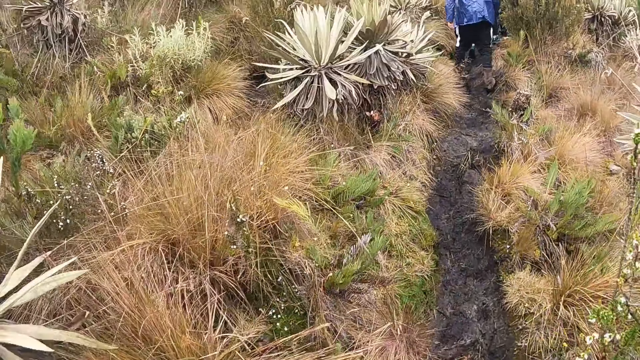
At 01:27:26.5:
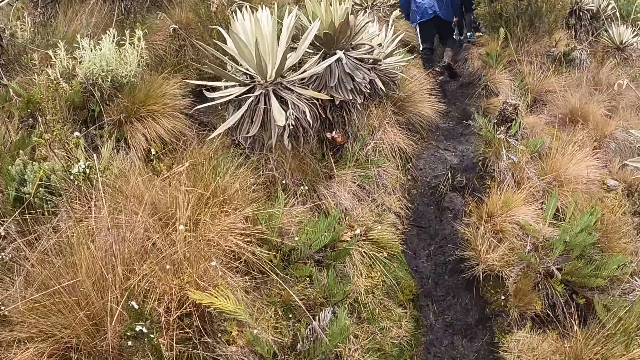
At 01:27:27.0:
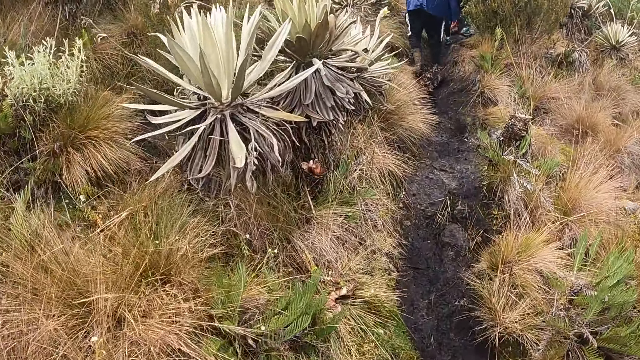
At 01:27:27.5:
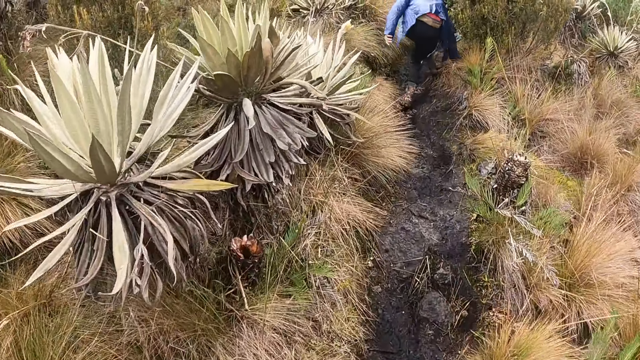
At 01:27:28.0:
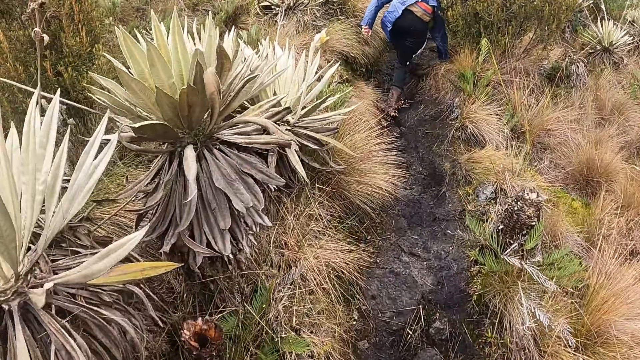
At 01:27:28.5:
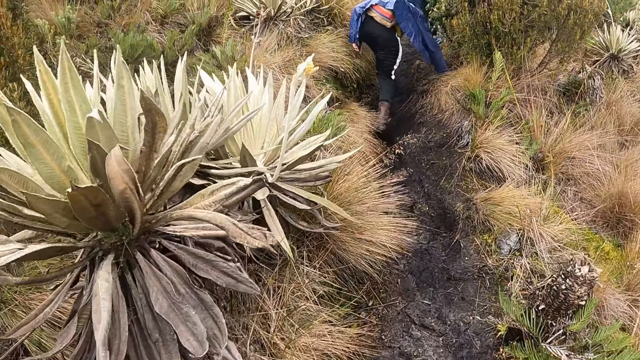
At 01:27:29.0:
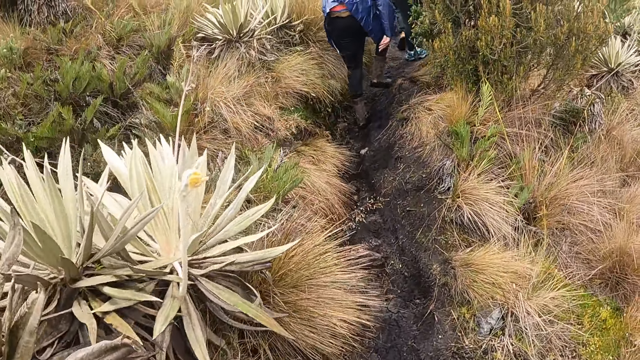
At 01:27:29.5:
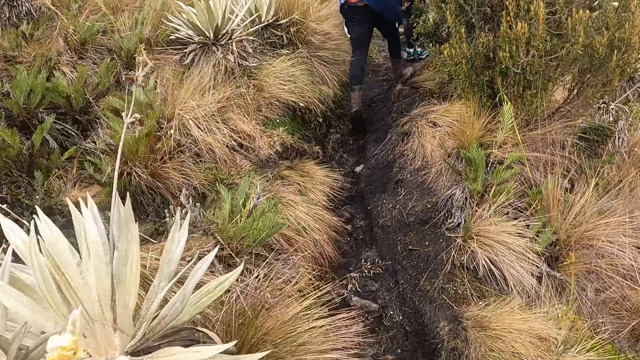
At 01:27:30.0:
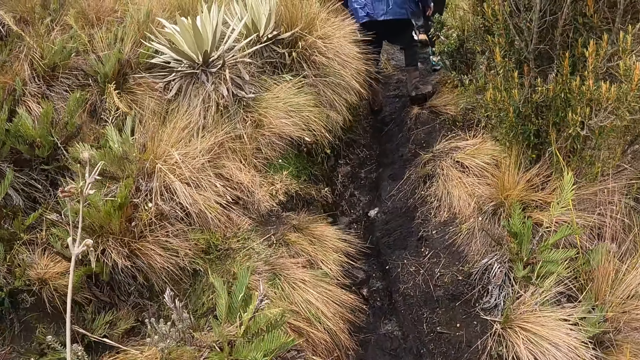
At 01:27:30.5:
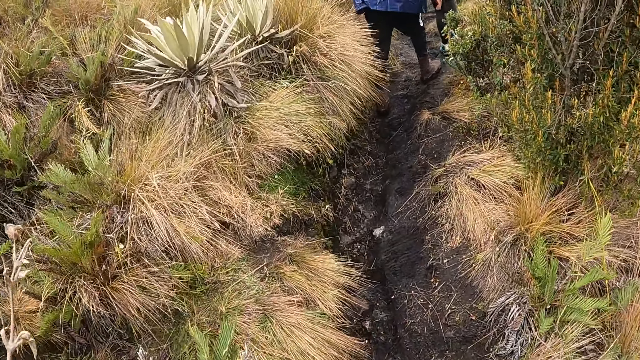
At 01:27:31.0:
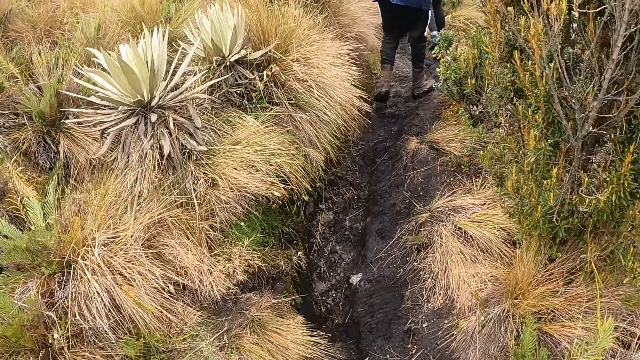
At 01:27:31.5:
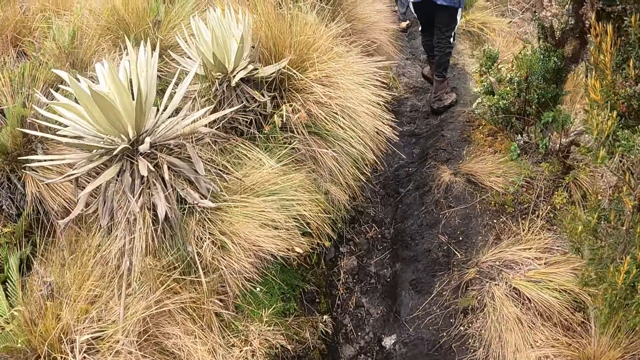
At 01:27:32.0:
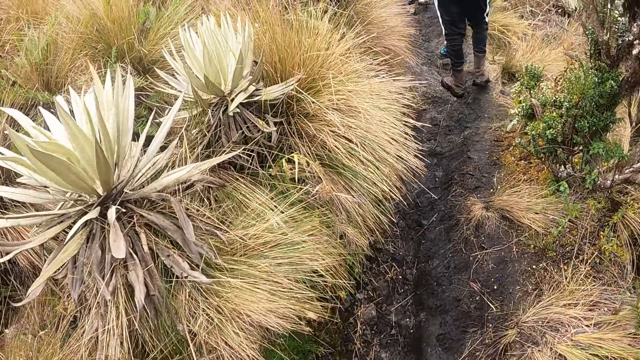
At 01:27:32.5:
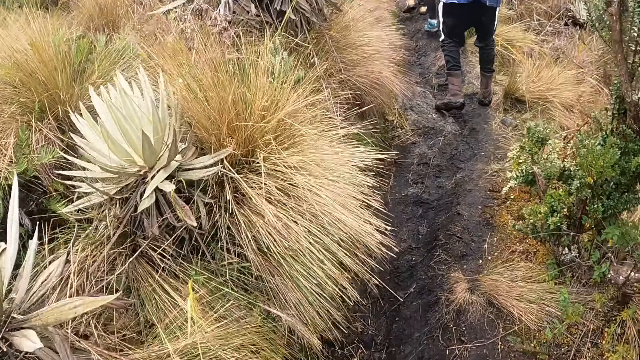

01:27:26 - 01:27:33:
The man touches the grass with his right hand.

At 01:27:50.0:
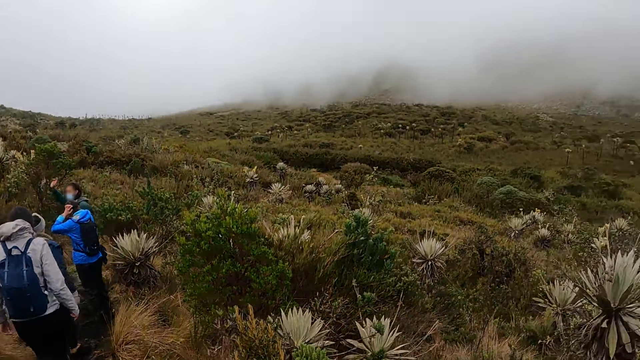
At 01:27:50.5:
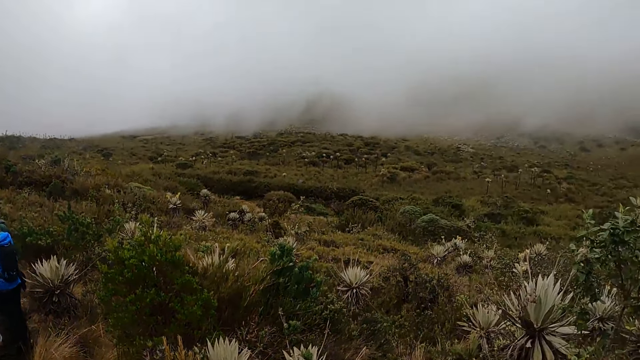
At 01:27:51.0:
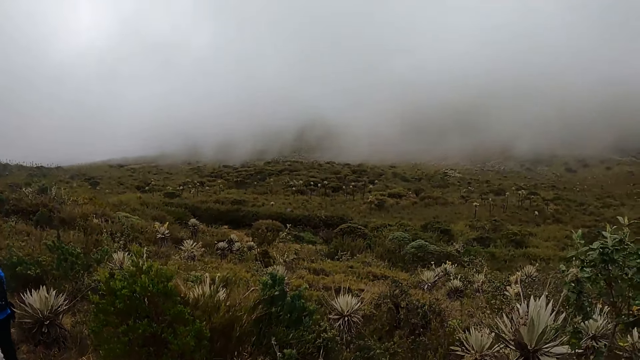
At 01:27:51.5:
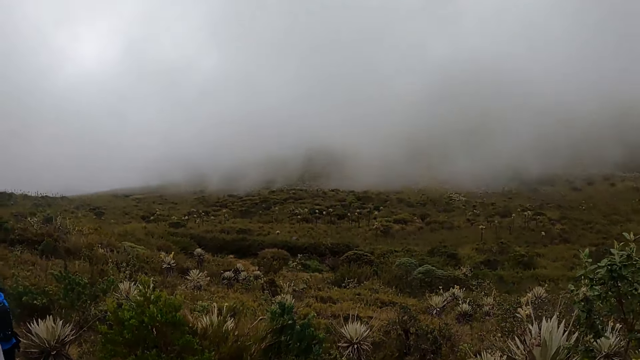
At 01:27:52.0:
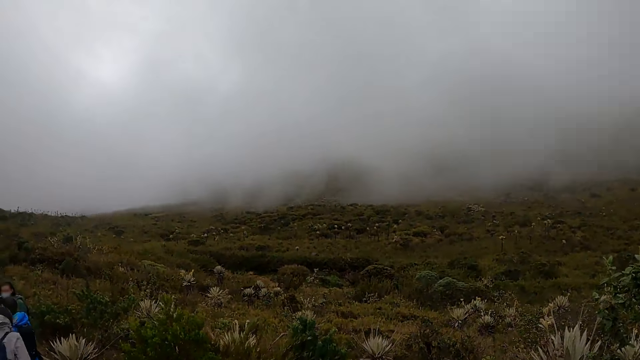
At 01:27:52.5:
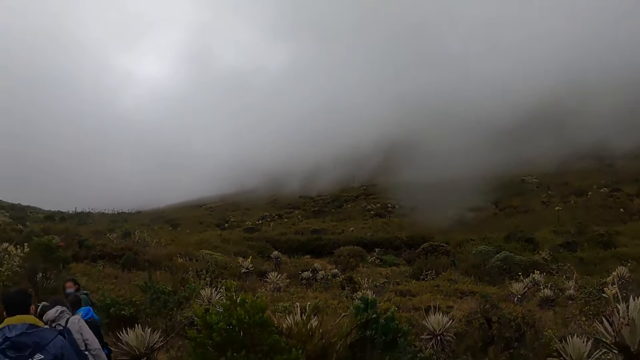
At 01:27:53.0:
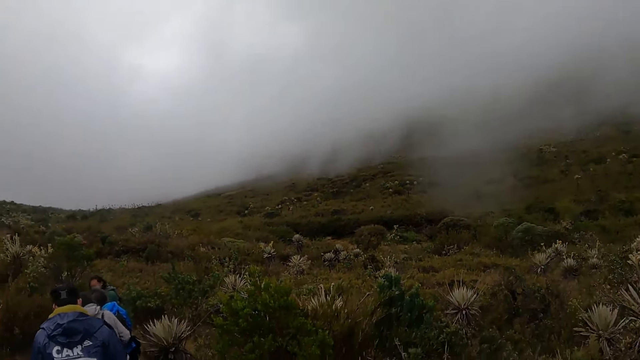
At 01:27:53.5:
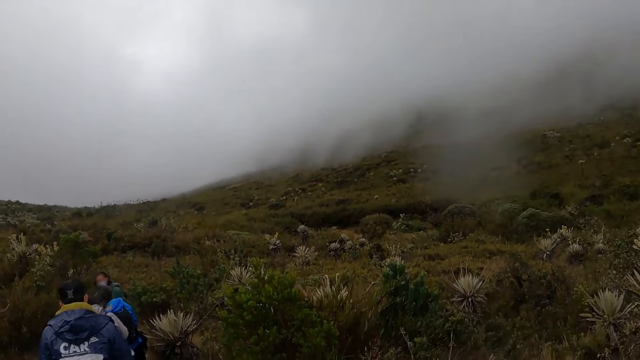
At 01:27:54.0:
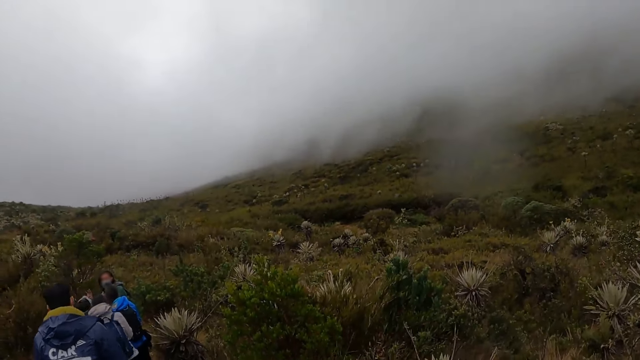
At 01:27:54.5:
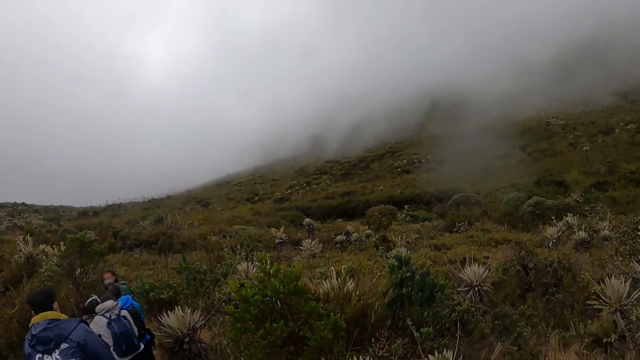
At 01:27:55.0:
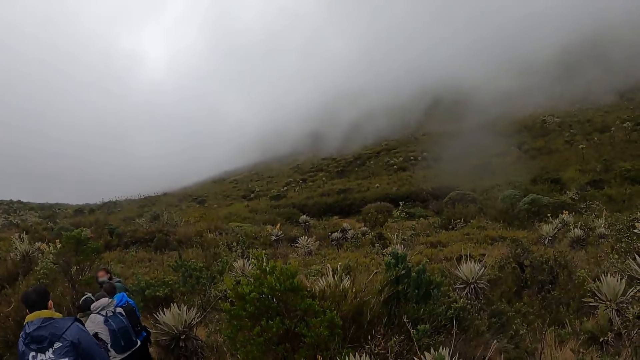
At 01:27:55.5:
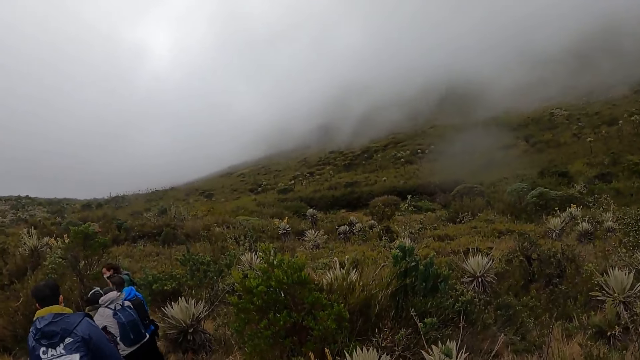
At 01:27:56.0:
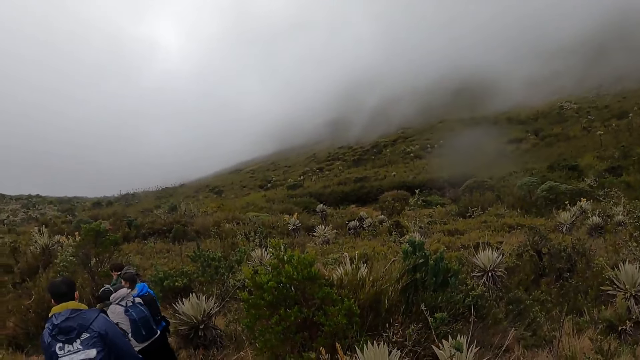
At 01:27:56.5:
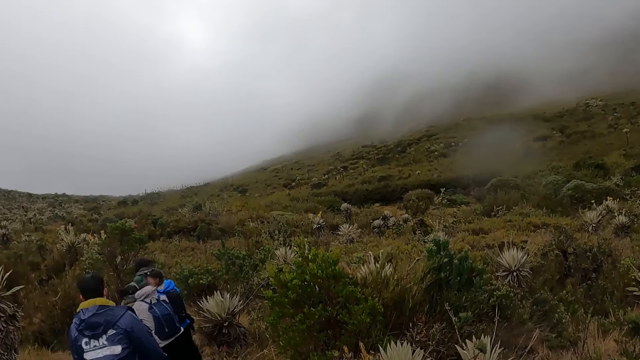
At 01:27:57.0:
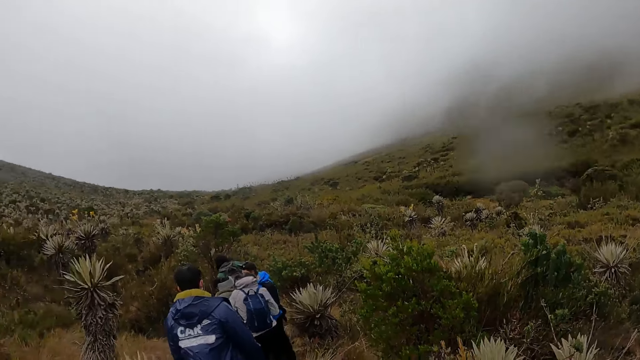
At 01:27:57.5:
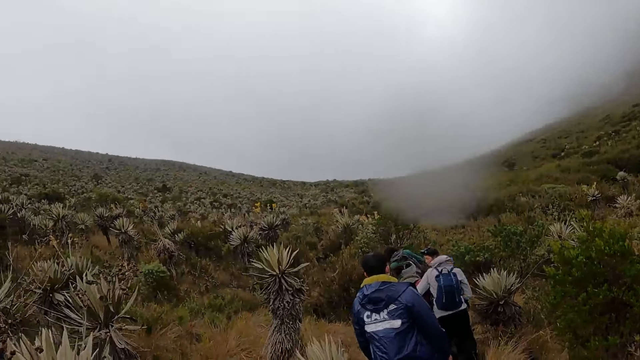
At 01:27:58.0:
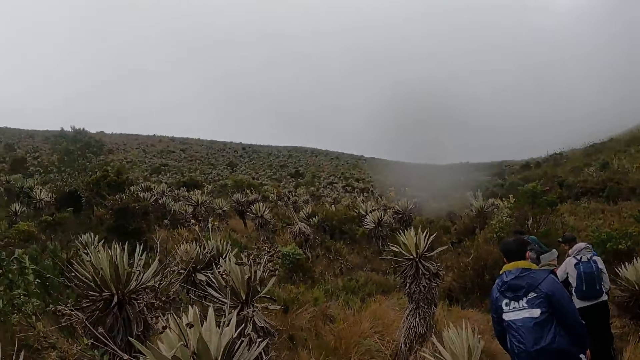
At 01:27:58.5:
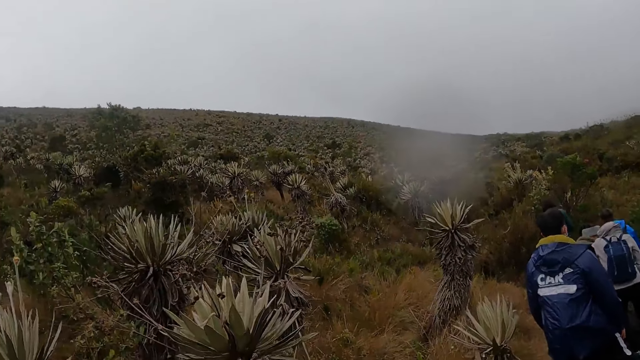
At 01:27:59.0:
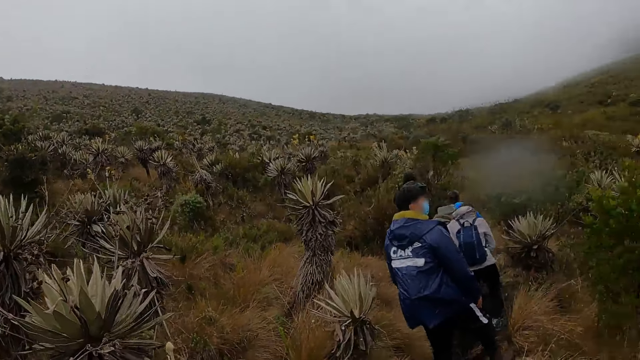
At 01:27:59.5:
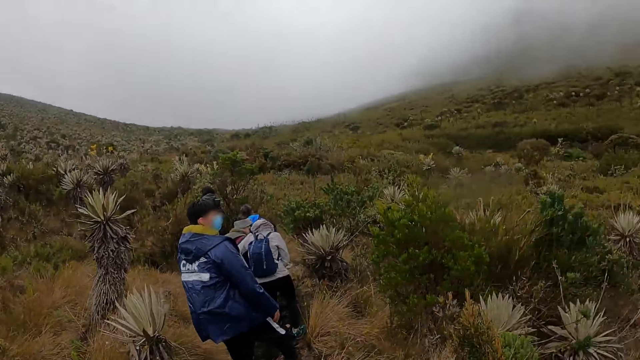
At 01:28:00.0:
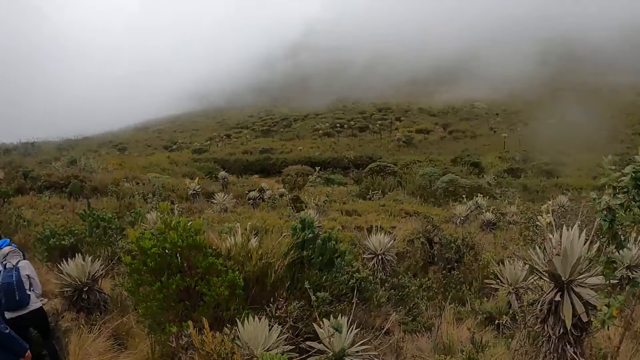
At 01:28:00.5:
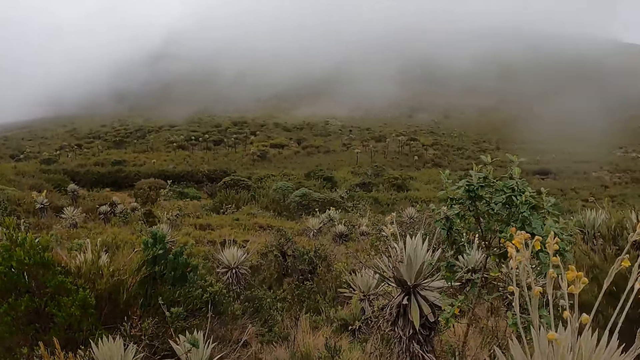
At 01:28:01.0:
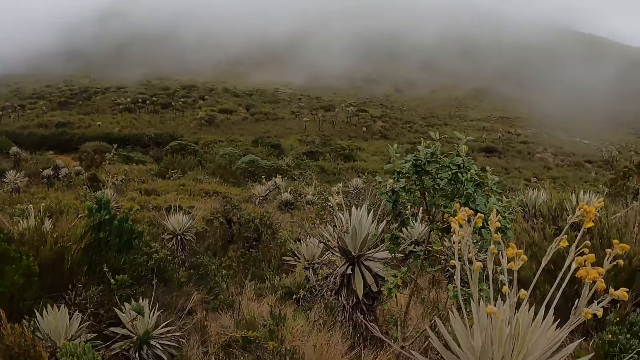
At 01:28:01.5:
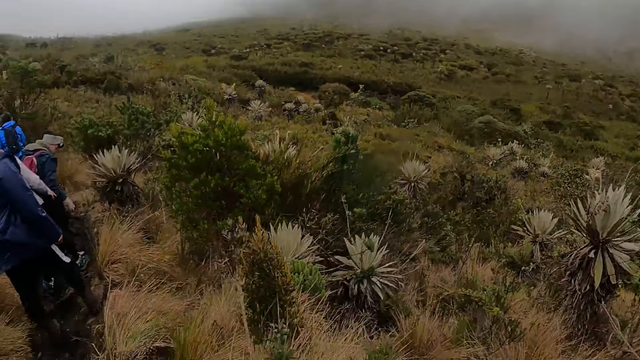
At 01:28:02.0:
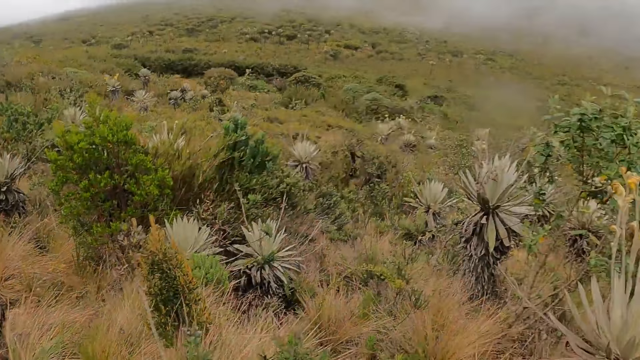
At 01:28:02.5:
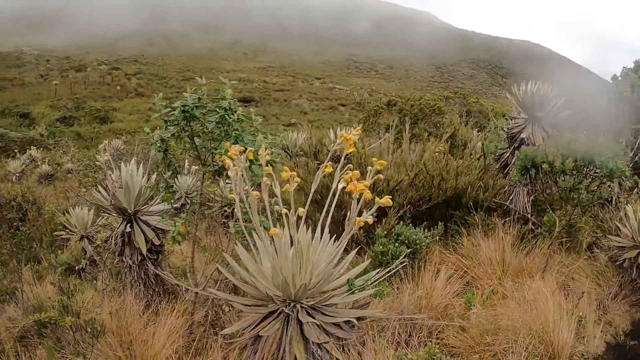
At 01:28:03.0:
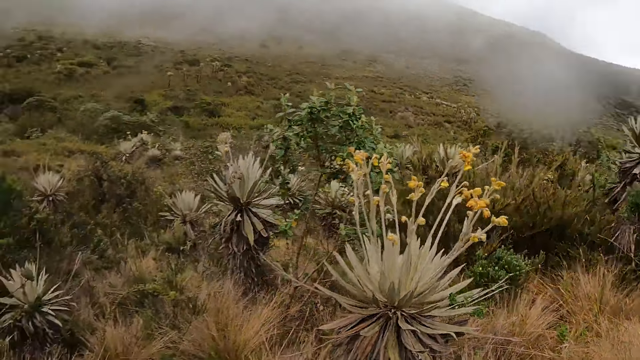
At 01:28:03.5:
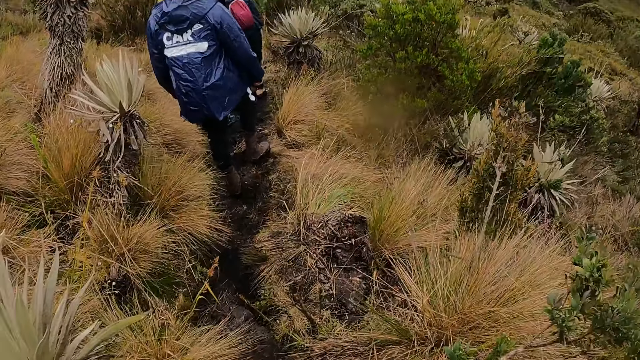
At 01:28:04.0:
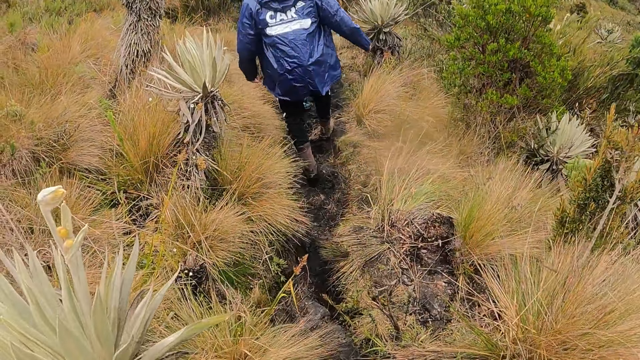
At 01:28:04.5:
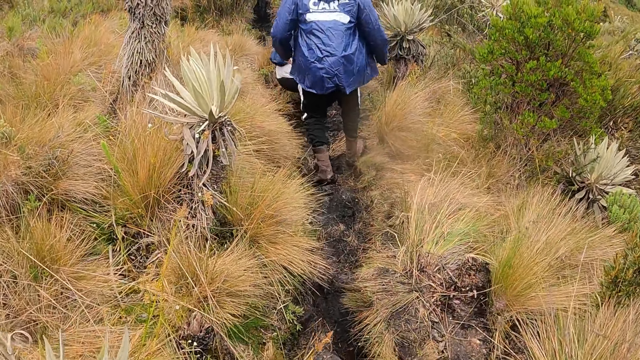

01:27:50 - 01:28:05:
The camera wearer looks around.
